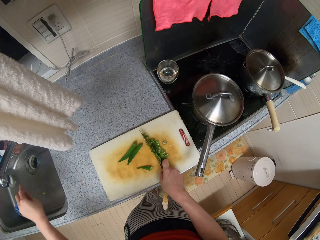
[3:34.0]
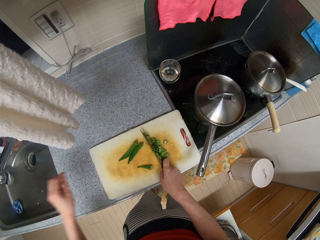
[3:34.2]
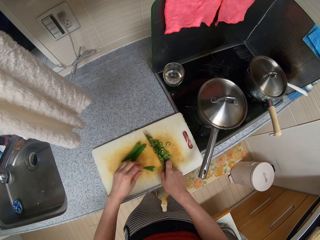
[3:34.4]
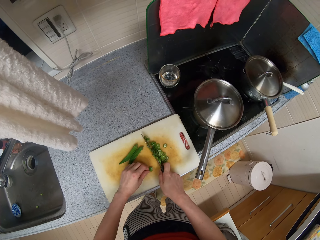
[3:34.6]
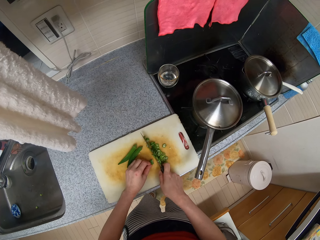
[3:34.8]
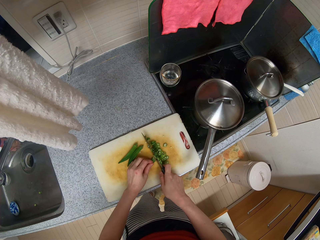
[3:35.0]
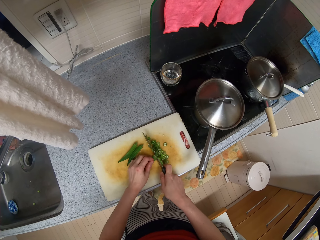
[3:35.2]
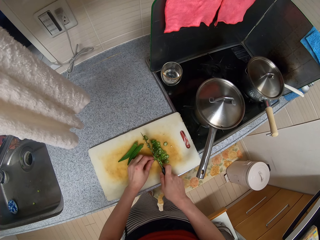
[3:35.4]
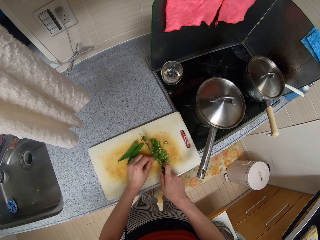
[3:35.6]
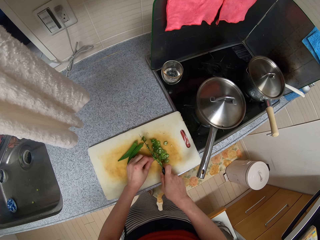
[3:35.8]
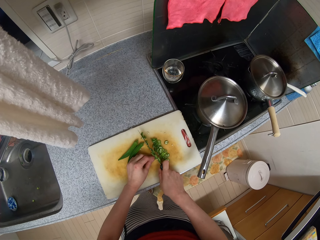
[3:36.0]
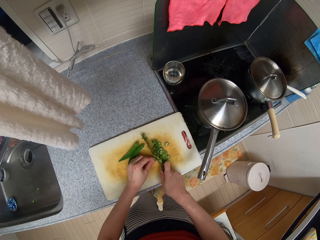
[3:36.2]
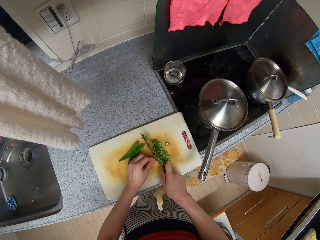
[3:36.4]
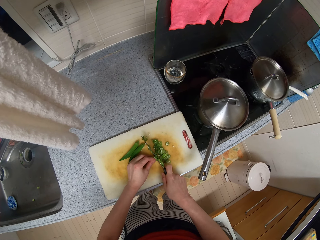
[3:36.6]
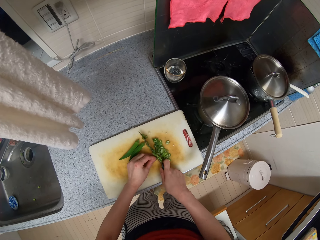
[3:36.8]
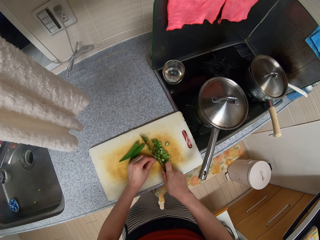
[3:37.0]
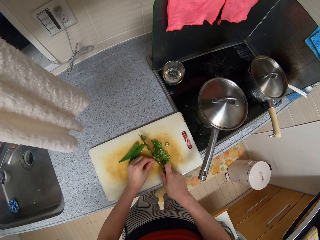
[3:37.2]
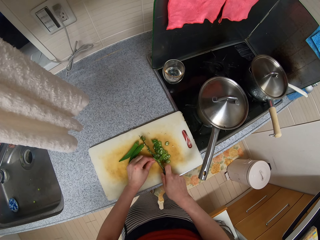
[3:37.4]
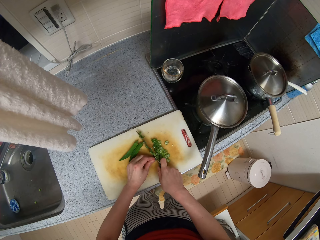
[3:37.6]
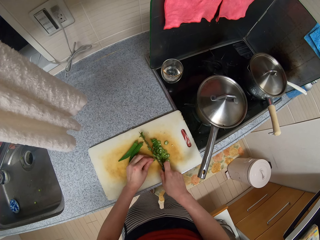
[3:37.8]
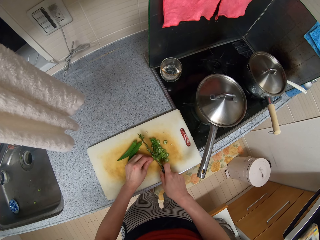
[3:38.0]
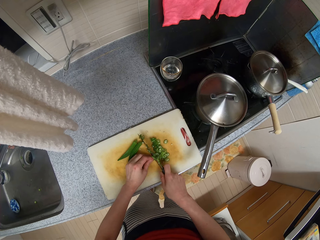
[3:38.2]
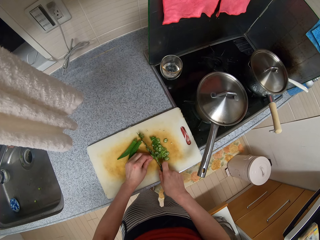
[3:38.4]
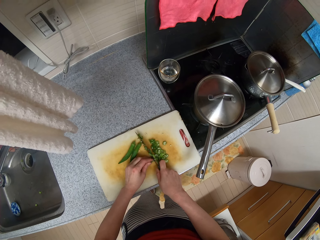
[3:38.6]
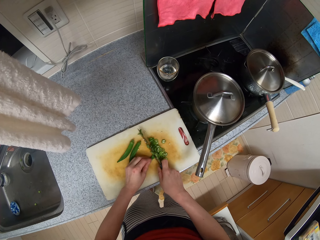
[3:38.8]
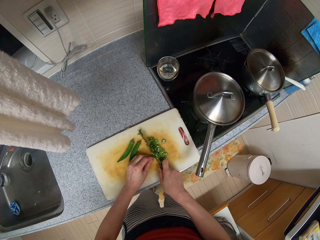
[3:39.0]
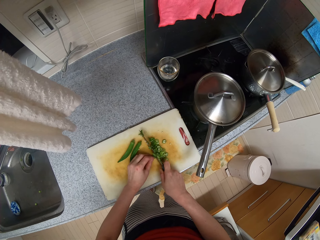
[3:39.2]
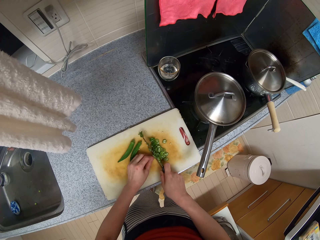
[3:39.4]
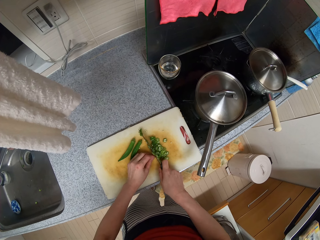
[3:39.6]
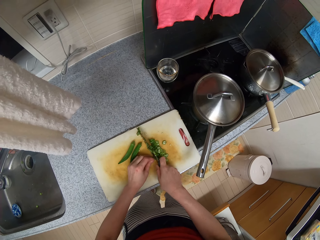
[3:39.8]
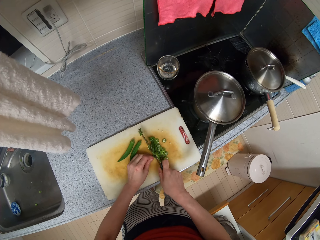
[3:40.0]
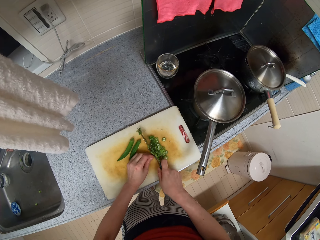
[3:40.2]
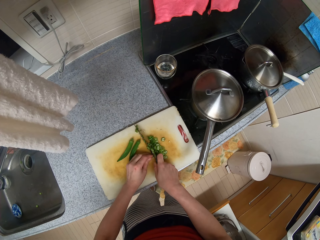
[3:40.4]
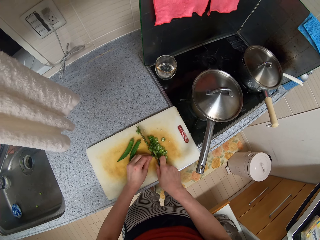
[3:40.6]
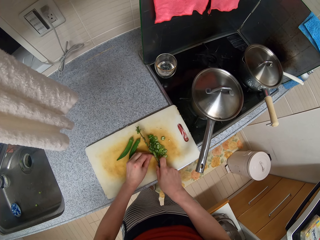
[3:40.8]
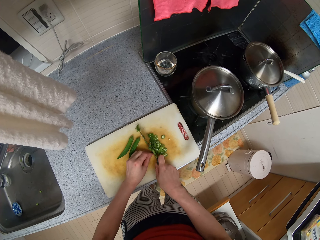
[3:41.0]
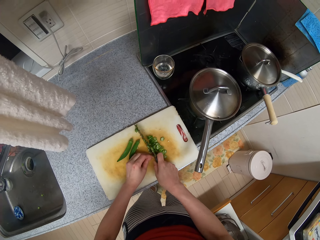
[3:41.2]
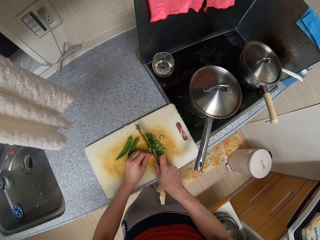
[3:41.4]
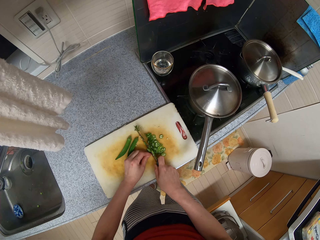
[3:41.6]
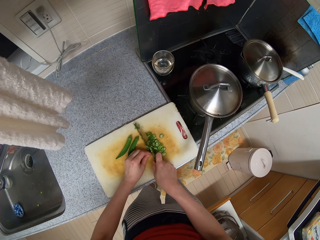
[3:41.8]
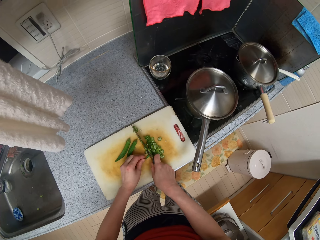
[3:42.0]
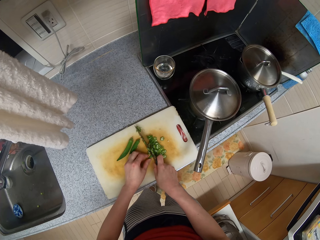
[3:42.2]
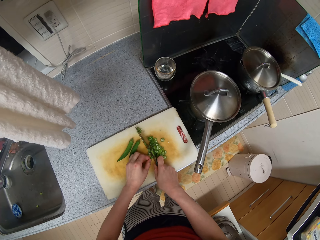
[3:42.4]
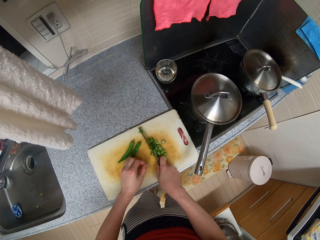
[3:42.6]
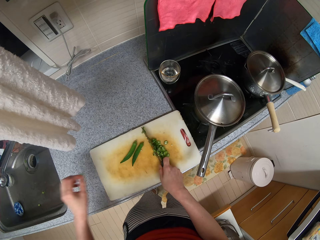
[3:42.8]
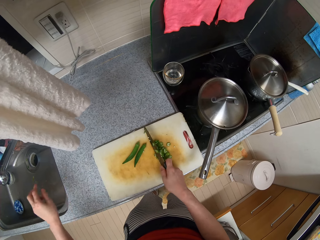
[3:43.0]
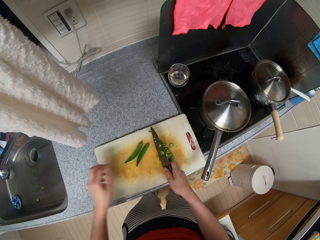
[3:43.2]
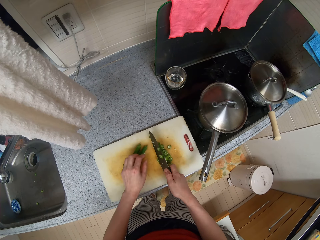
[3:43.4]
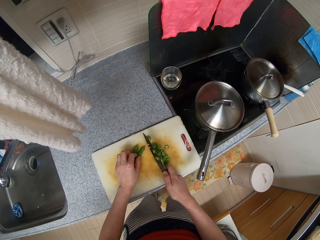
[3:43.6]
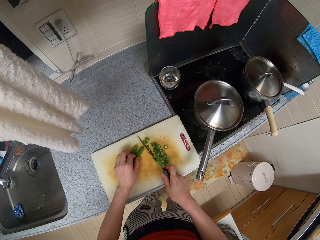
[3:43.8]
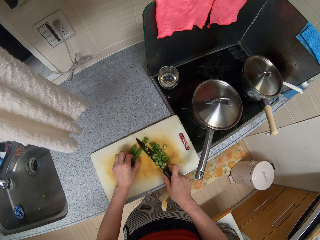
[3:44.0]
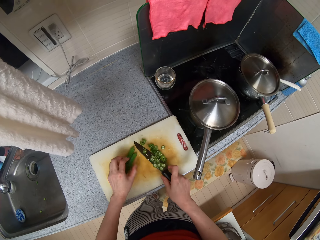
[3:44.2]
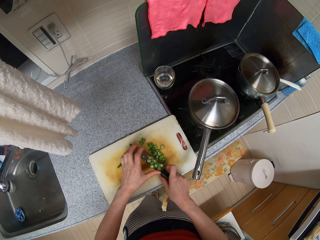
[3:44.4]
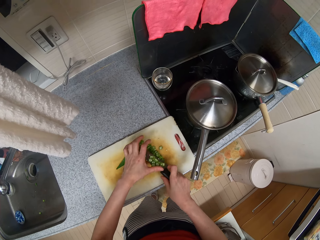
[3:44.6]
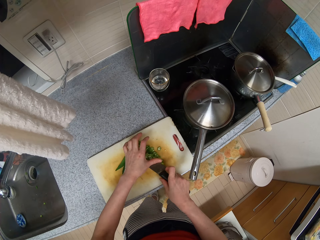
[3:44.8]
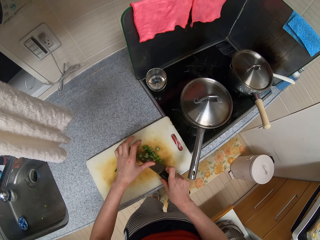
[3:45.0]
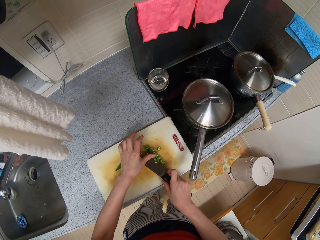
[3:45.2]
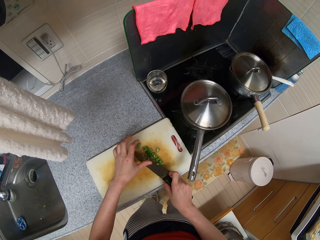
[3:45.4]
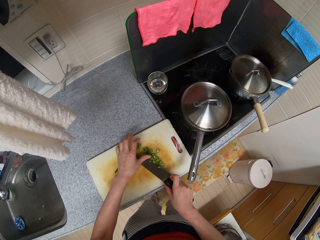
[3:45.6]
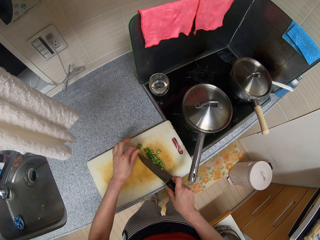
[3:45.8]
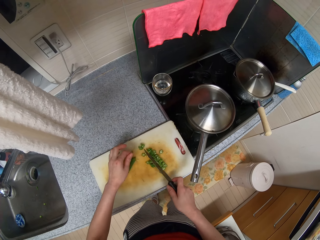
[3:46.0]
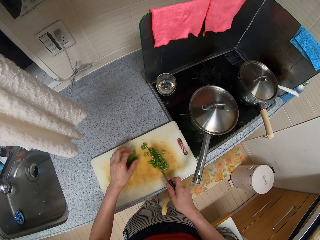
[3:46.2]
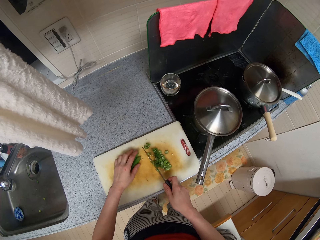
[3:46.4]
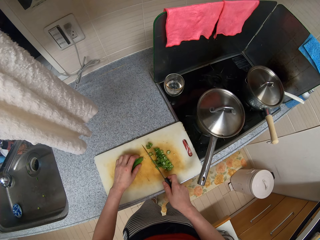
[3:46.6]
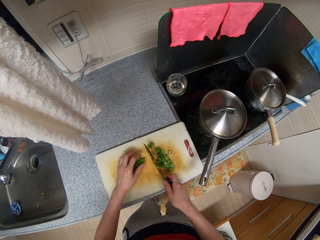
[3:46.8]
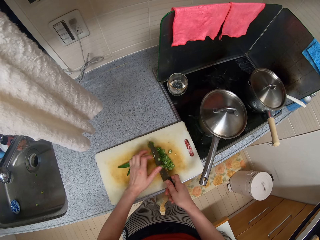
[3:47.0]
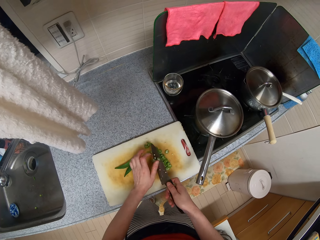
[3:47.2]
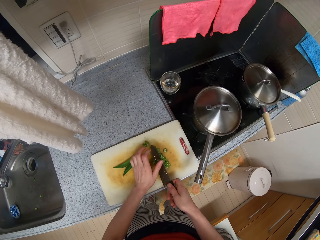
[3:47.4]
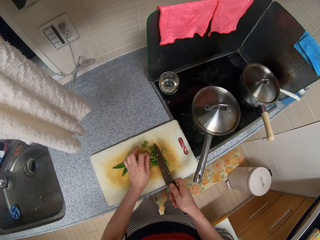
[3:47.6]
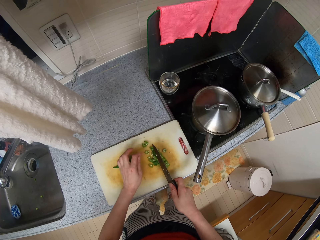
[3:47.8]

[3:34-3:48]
The camera wearer picks a green pea from a chopping board with their left hand. They drop the green pea in a sink using their left hand. They cut green peas on the chopping board using a knife. They pick a green pea from the chopping board with their left hand. They drop the green pea in the sink using their left hand. They remove green peas from the knife using their left hand.

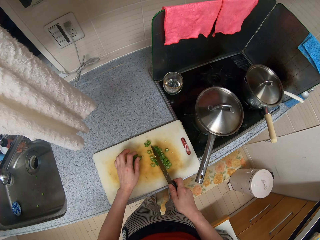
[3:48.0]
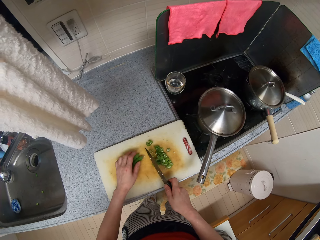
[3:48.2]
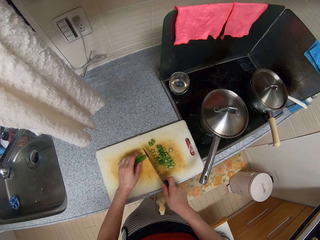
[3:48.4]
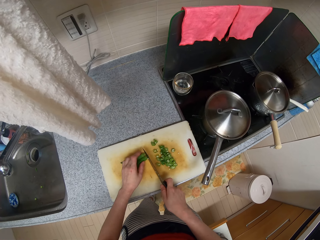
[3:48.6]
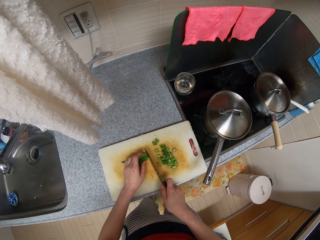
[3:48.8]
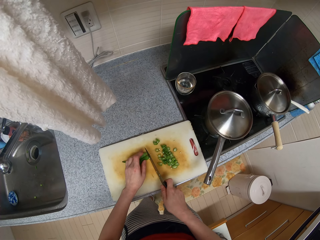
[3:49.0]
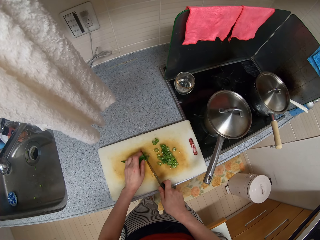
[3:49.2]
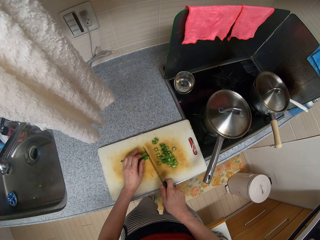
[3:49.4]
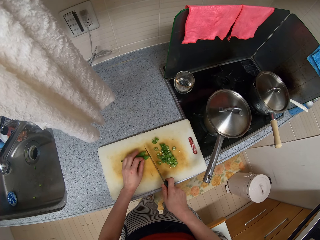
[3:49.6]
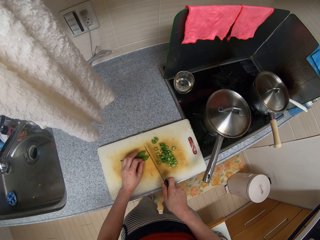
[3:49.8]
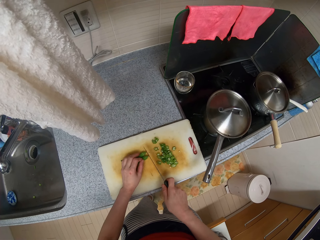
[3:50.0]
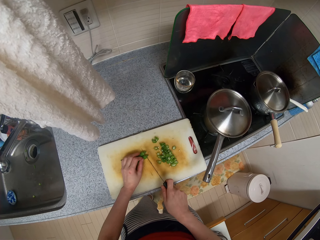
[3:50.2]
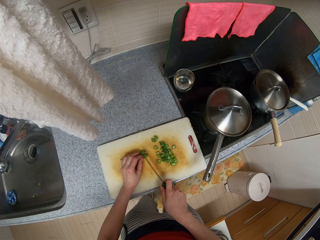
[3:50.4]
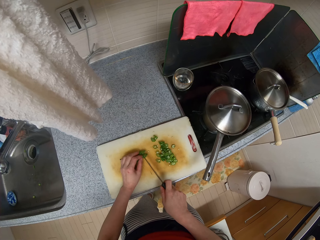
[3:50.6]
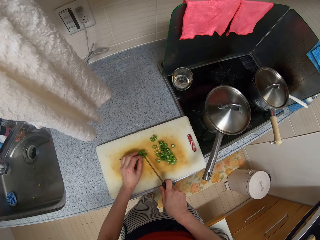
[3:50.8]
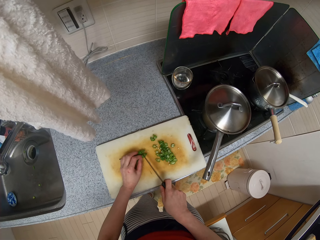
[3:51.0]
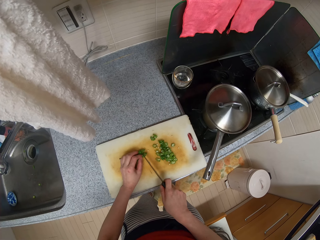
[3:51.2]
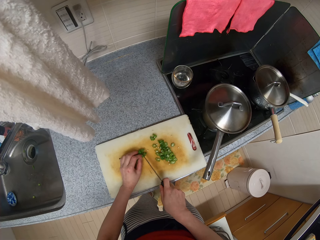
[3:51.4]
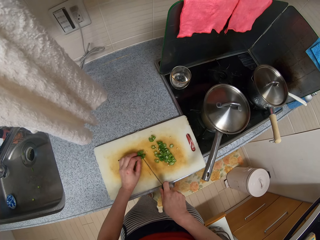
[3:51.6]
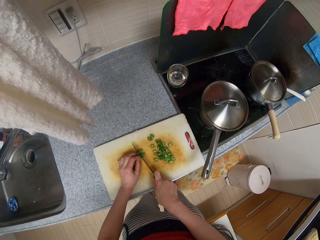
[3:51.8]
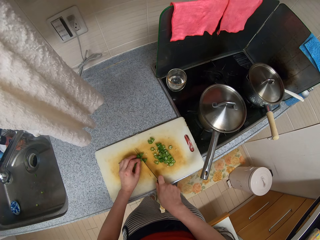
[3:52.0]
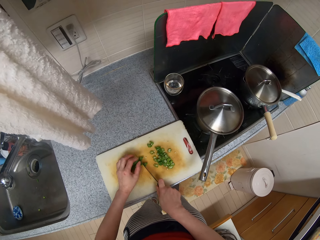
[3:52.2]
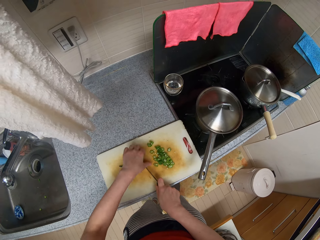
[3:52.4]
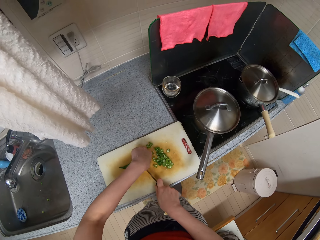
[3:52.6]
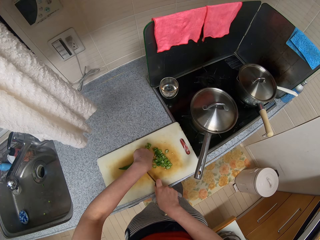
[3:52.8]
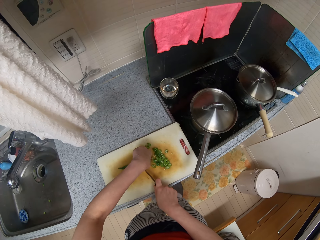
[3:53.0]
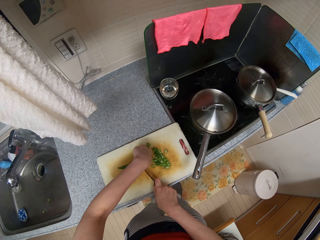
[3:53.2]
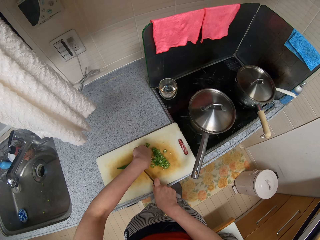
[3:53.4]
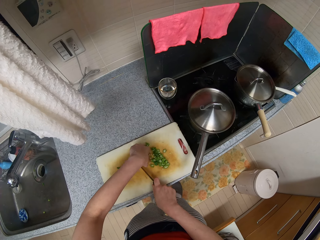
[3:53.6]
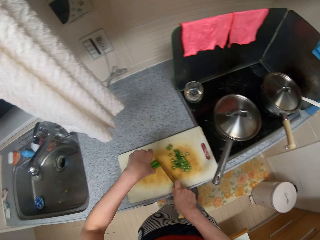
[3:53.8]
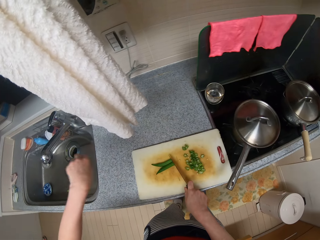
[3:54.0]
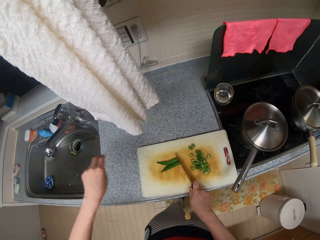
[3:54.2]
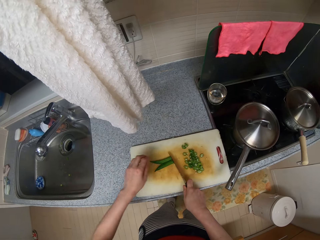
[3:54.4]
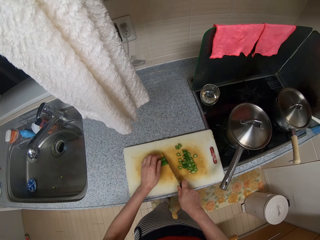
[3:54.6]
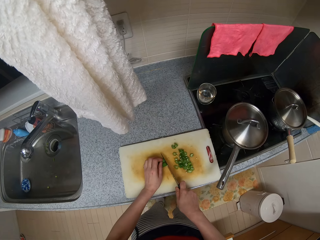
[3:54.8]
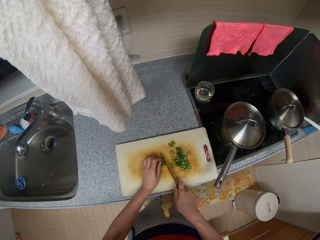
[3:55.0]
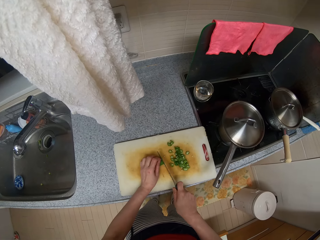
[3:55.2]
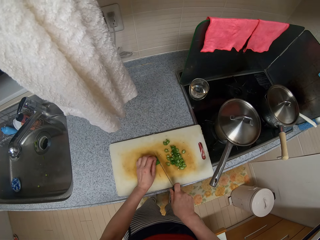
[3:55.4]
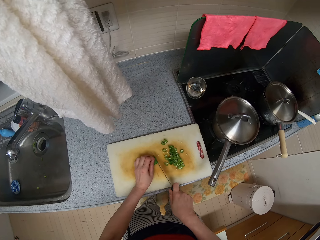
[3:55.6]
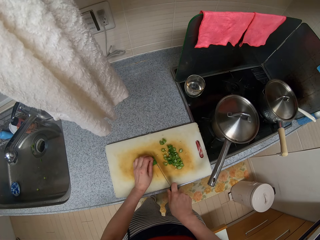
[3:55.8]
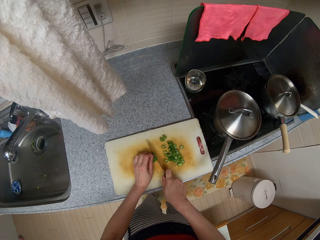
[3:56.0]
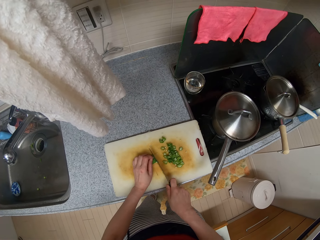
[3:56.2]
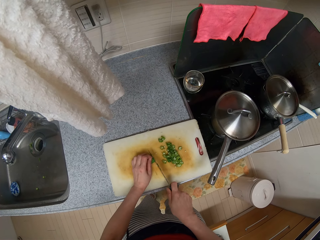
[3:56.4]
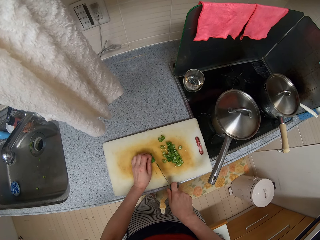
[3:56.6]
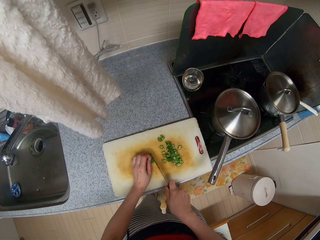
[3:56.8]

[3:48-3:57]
The camera wearer holds the other object. They cut green peas on a chopping board using a knife. They pick green peas from the chopping board with their left hand. They drop the green peas in a sink using their left hand. They cut green peas on the chopping board using the knife.
